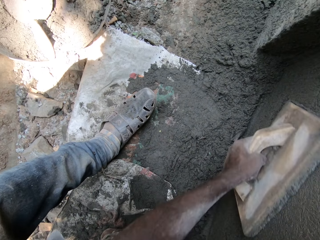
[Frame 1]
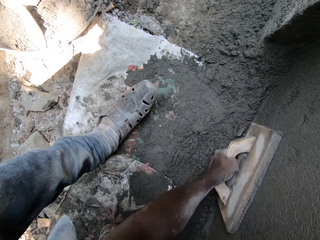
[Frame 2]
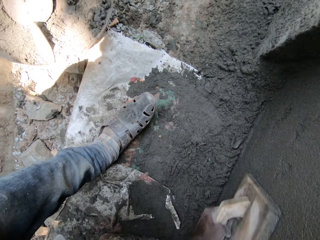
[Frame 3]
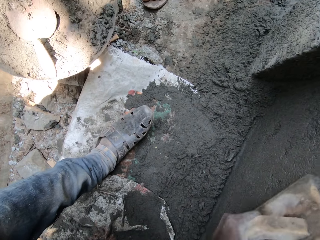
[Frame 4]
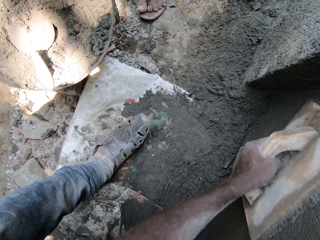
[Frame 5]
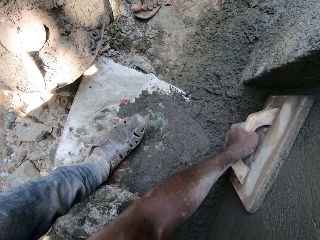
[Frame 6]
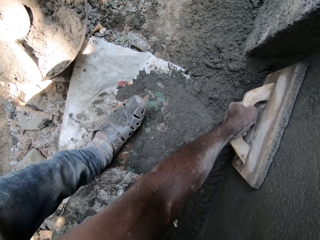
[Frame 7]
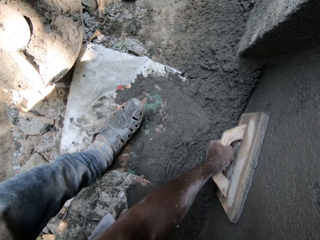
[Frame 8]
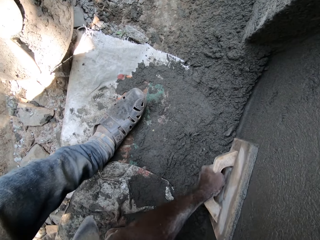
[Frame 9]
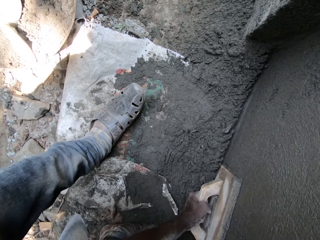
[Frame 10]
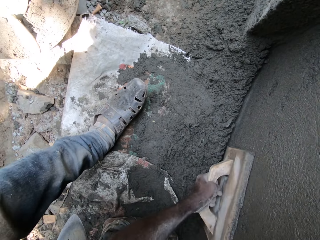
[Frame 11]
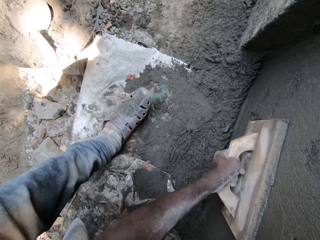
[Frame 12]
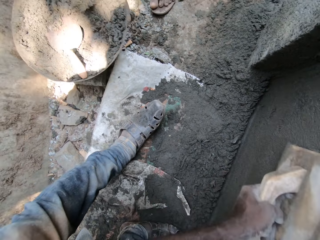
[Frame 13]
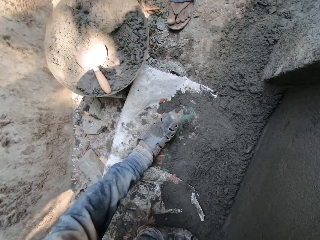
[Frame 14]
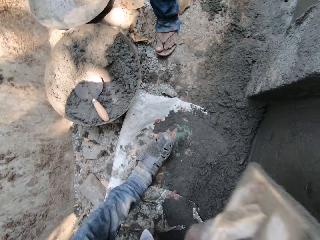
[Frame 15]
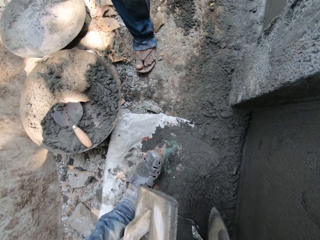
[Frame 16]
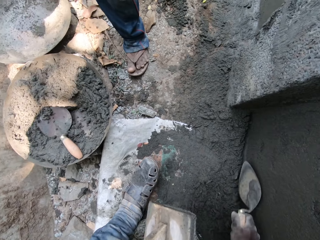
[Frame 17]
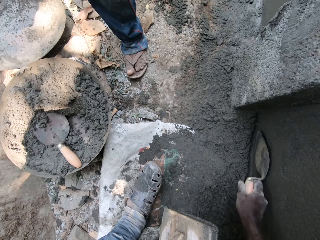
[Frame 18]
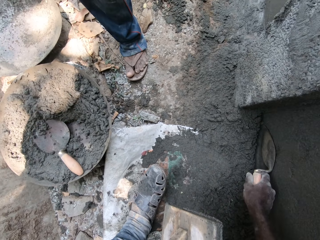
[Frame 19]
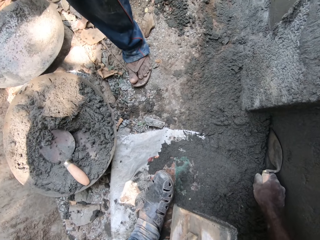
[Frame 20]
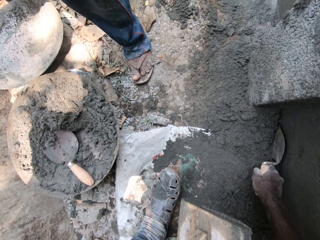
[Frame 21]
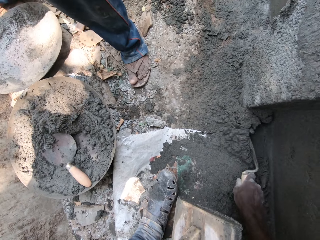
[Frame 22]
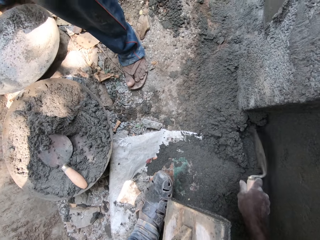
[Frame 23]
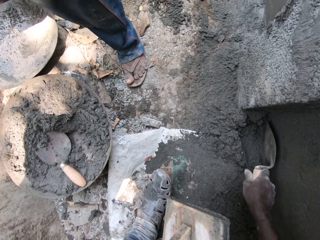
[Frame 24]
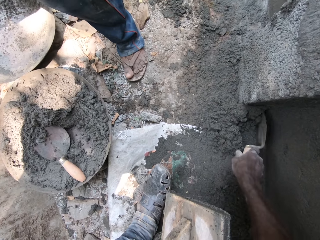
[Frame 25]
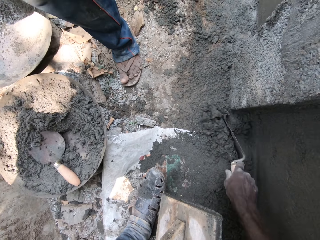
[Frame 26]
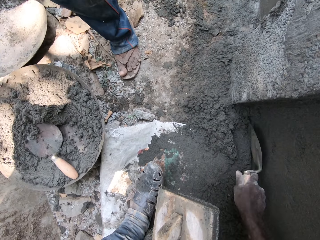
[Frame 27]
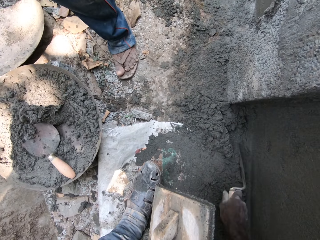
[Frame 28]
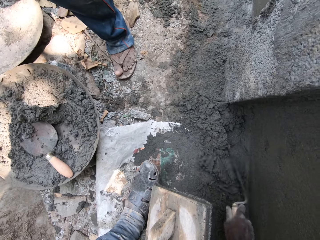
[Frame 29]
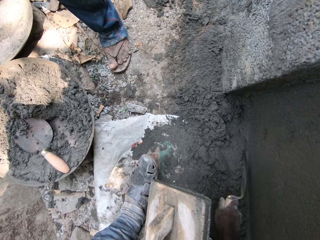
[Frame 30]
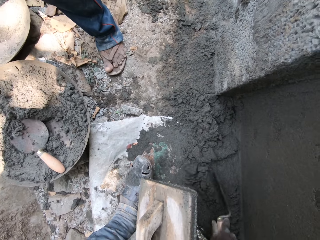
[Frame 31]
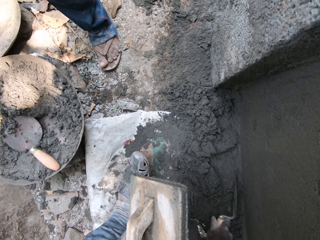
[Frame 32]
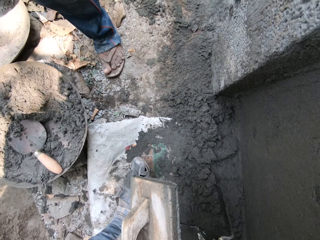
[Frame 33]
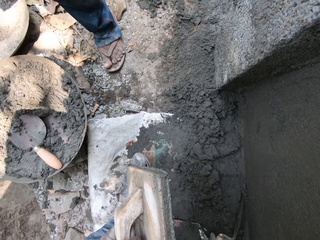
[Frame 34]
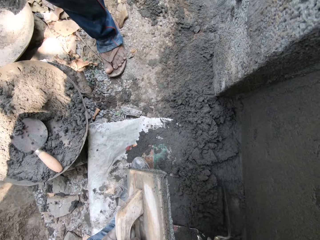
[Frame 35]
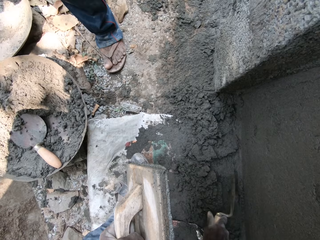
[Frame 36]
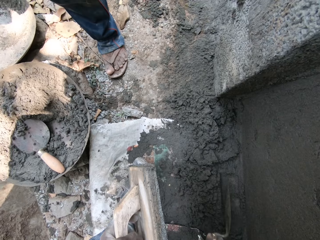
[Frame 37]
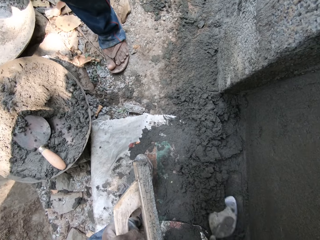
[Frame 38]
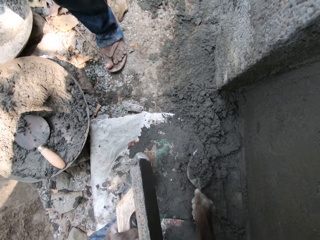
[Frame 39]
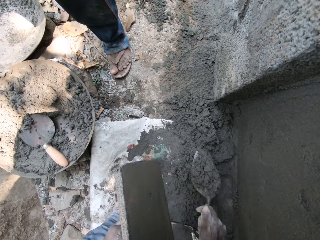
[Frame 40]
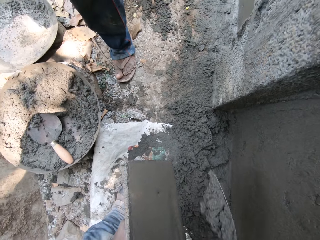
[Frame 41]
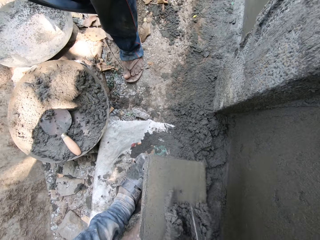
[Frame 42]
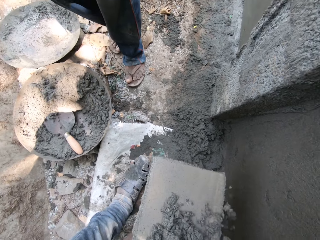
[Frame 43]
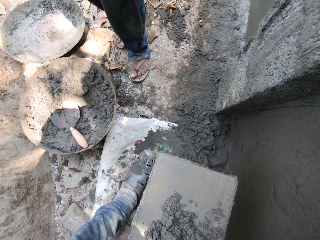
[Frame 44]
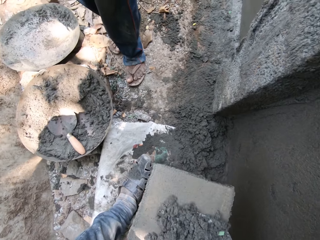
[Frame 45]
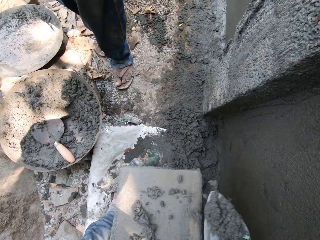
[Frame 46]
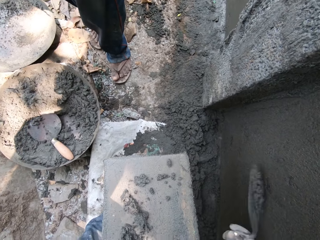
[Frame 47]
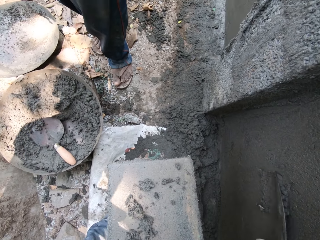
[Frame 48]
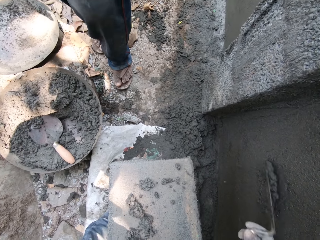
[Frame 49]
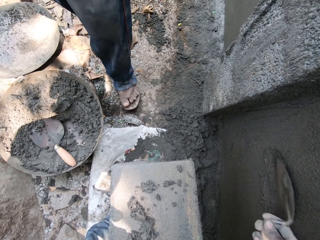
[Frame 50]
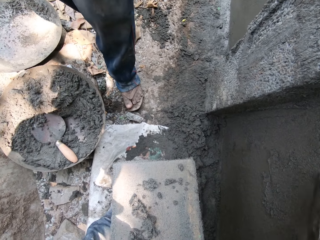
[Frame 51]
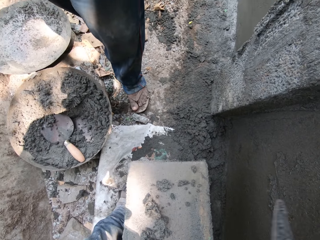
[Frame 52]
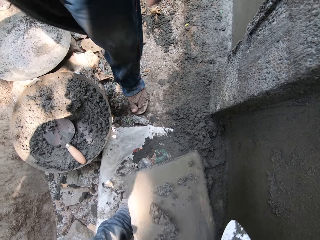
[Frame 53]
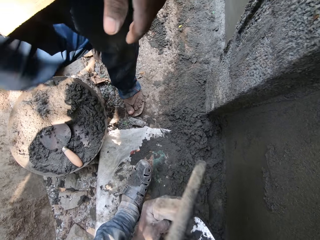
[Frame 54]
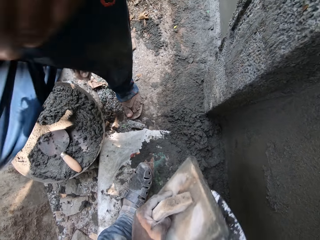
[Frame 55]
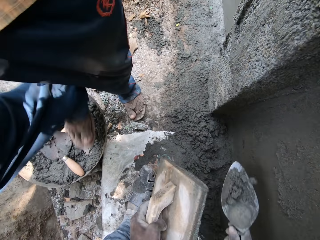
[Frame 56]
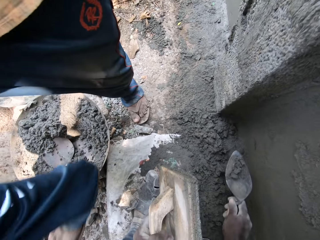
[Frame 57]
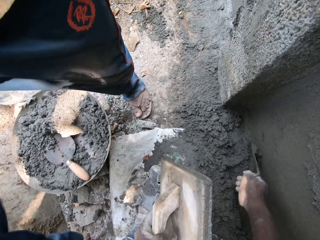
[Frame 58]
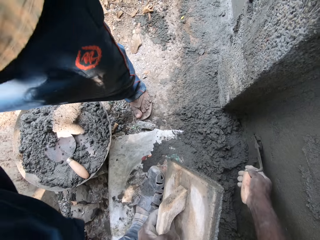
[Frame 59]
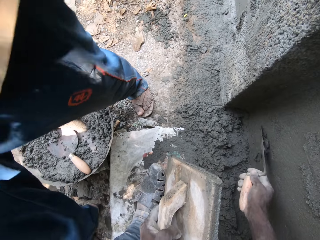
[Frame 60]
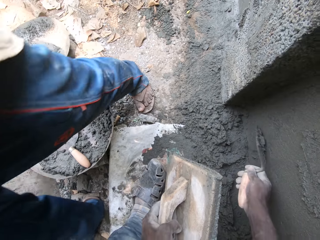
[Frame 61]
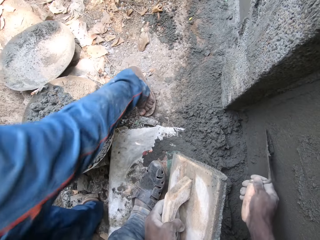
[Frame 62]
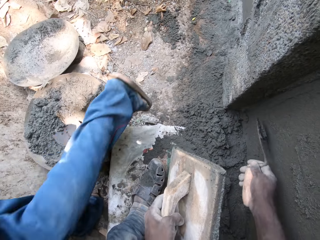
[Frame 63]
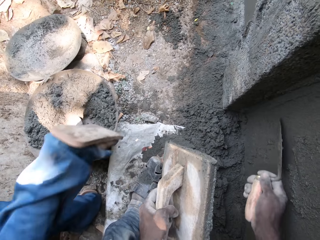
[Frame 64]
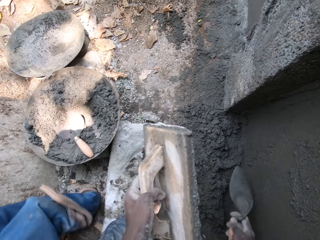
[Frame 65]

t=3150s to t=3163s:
The camera wearer removes the wooden float in his left hand from the wall. He gathers cement mortar on the ground with the gauge trowel in his right hand. He packs cement mortar from the ground with the gauge trowel in his right hand. He places the cement mortar in the gauge trowel on the wooden float. He packs cement mortar from the wooden float with the gauge trowel in his right hand. He plasters the wall with the cement mortar on the gauge trowel with his right hand. He packs cement mortar from the wooden float with the gauge trowel in his right hand. The man walks past the camera wearer. The camera wearer plasters the wall with the cement mortar on the gauge trowel with his right hand.

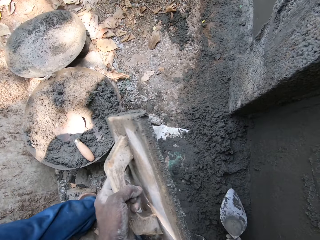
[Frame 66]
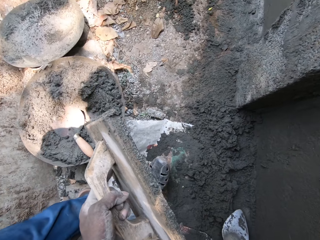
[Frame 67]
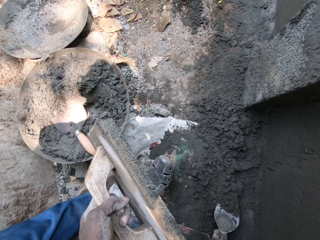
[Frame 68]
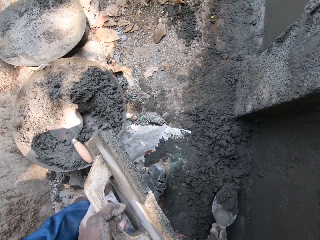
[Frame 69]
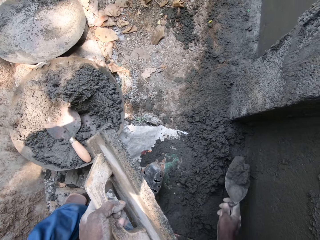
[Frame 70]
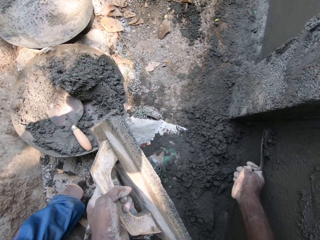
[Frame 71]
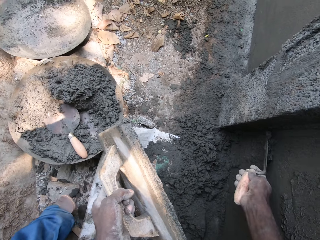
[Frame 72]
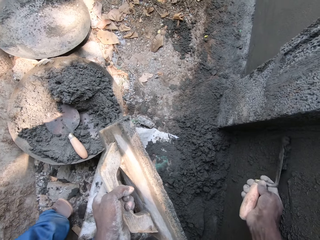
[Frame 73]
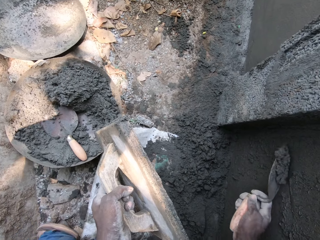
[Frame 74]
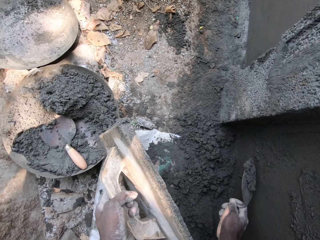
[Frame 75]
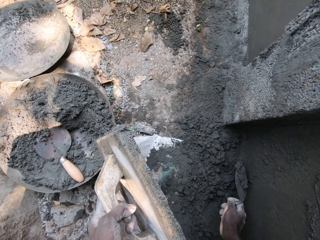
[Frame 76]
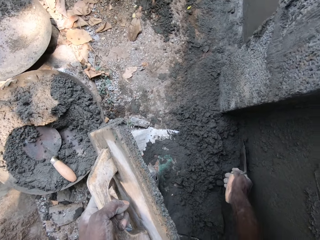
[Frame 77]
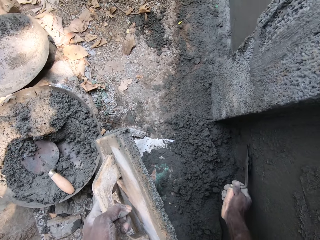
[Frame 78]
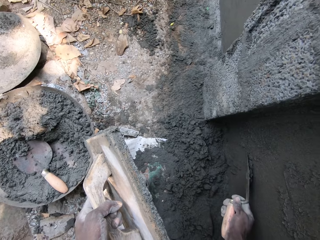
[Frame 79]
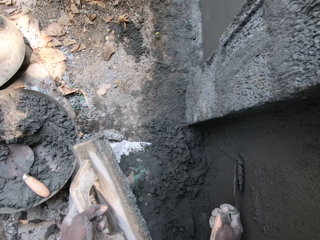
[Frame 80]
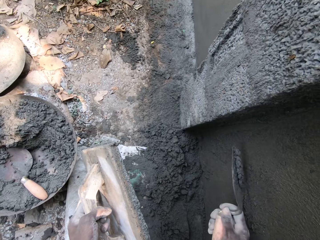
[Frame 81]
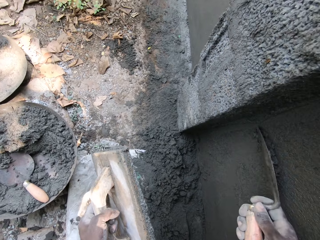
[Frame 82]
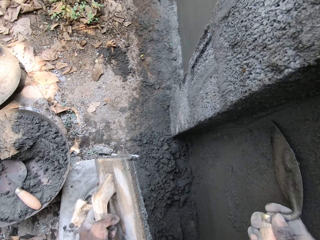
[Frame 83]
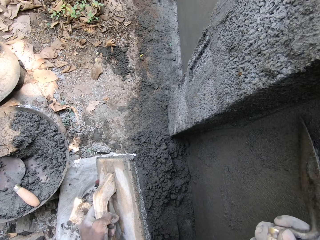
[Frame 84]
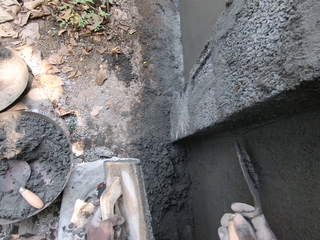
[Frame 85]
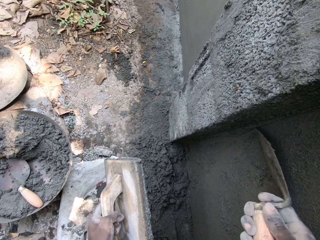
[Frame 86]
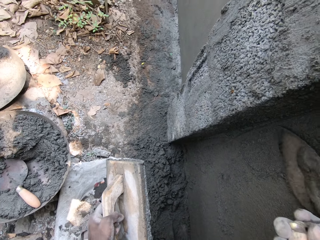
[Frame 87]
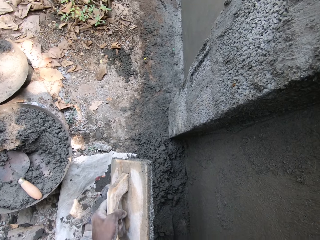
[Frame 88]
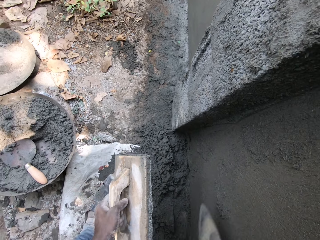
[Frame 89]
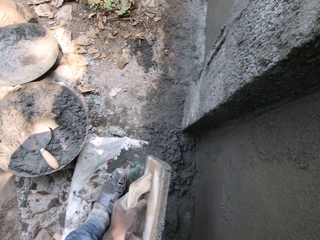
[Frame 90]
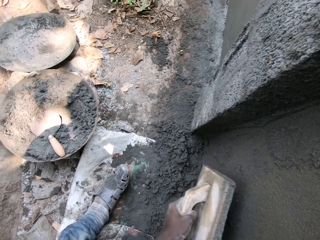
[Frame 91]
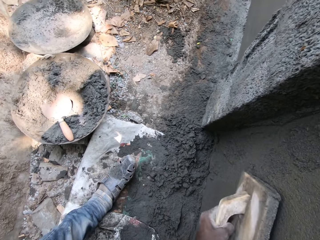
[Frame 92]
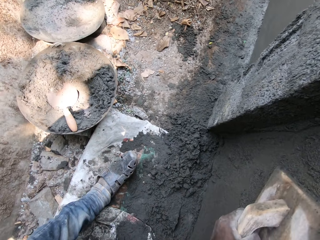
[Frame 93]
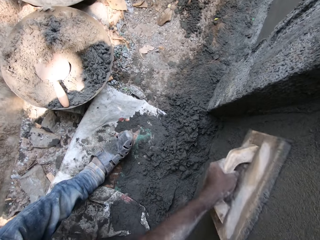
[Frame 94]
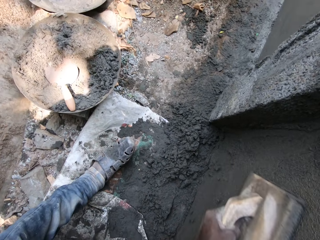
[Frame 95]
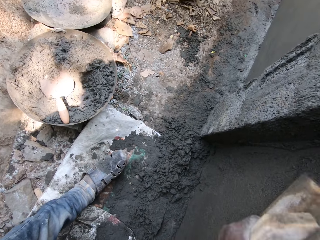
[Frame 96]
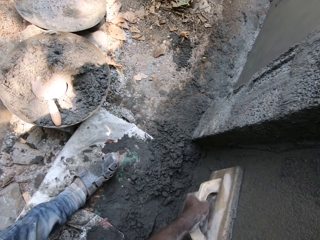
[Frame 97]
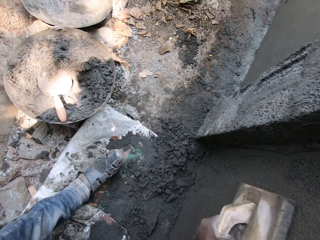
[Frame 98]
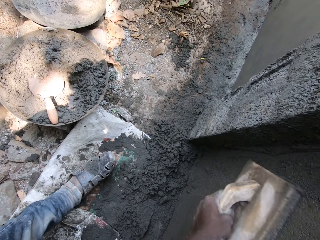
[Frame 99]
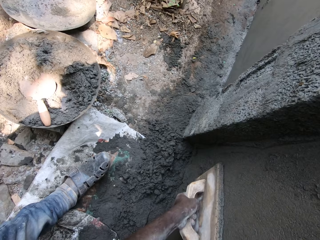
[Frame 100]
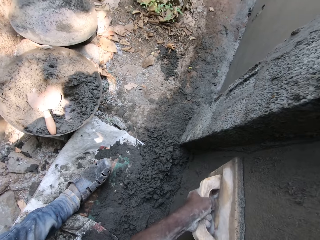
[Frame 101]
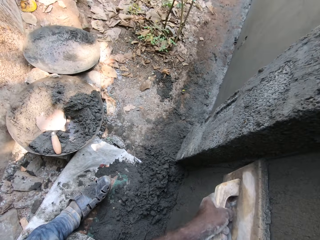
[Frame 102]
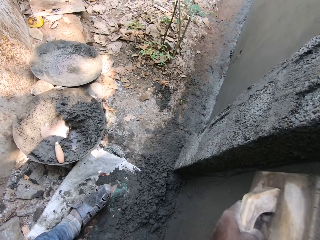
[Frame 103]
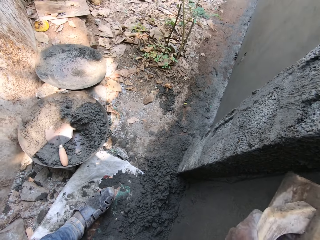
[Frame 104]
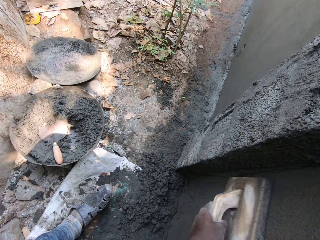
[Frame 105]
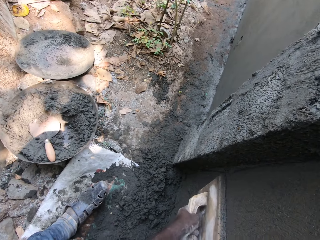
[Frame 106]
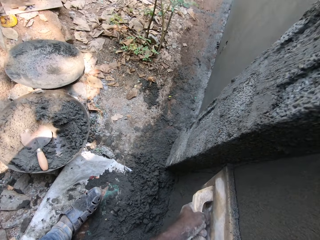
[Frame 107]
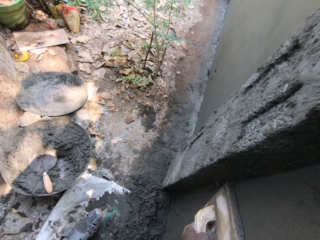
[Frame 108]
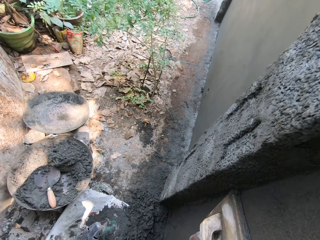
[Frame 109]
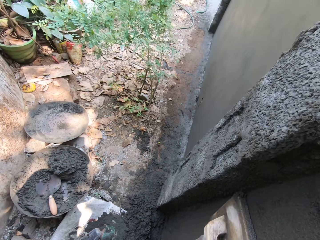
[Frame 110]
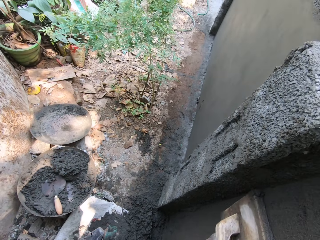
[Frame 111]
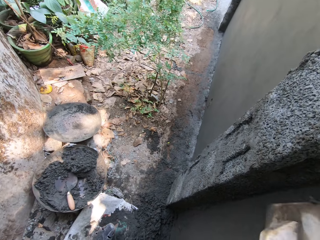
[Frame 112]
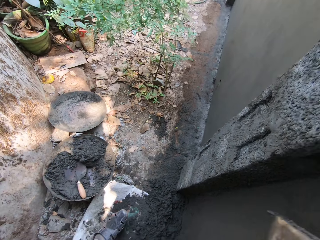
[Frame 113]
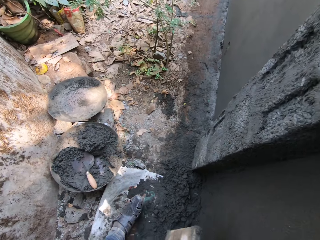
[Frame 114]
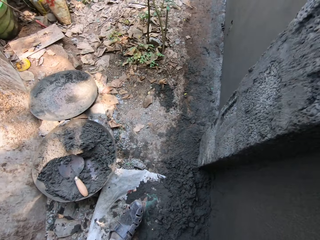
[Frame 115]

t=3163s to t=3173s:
The camera wearer packs cement mortar from the ground with the gauge trowel in his right hand. He plasters the wall with the cement mortar in the gauge trowel with his right hand. He smoothens the wall plaster with the wooden float in his left hand. He plasters the wall with a plastering trowel. He removes the wooden float in his right hand from the wall.
